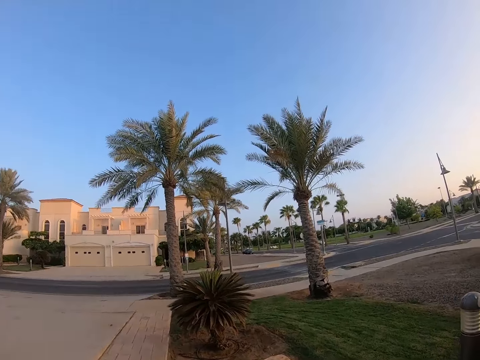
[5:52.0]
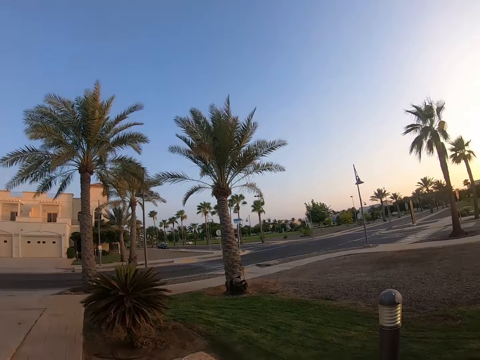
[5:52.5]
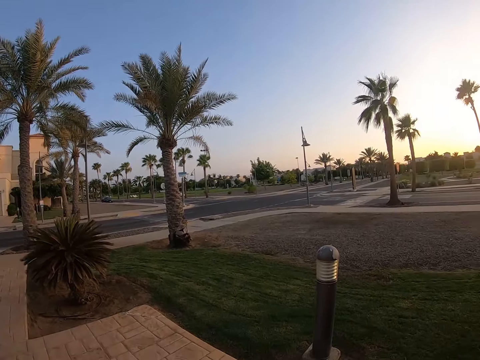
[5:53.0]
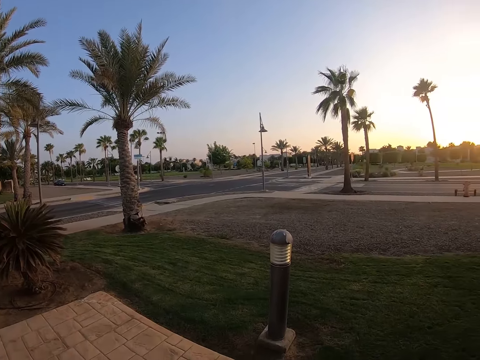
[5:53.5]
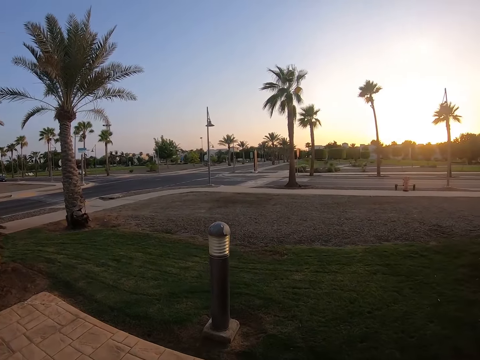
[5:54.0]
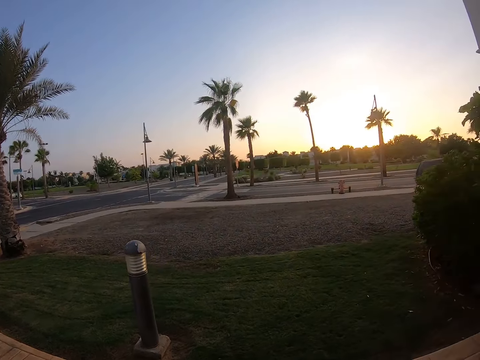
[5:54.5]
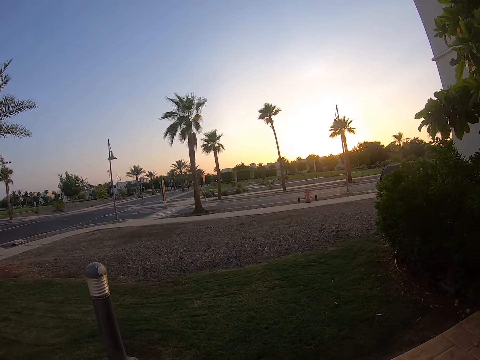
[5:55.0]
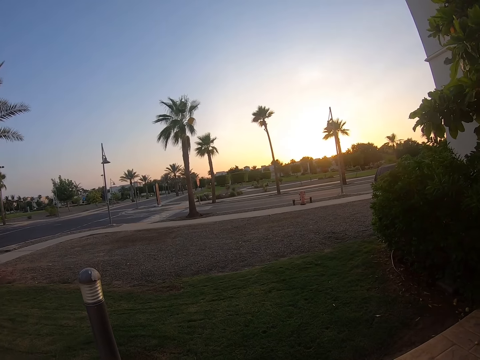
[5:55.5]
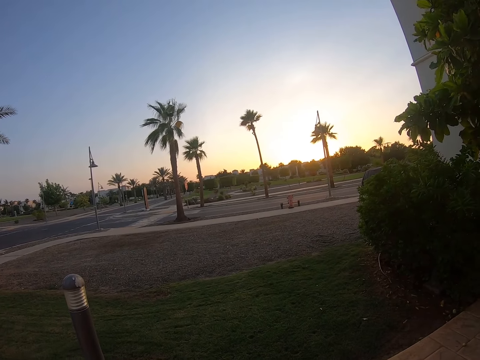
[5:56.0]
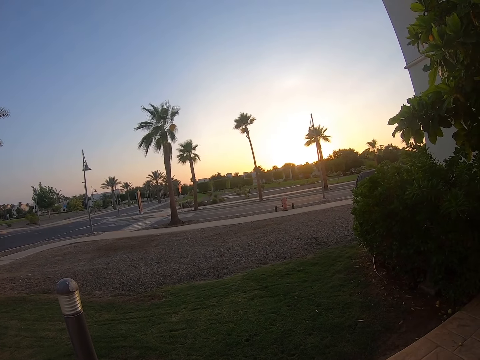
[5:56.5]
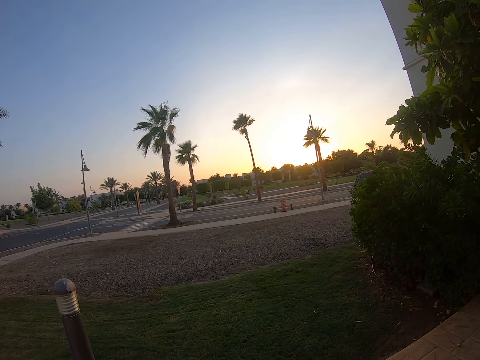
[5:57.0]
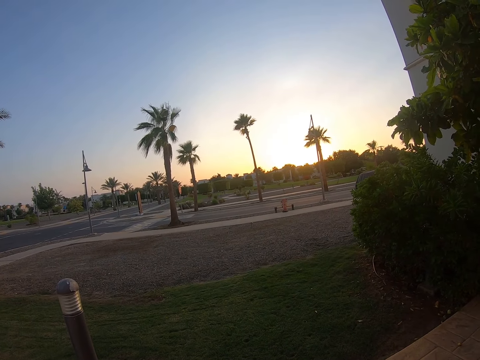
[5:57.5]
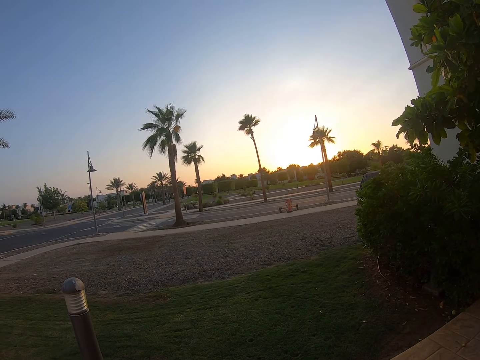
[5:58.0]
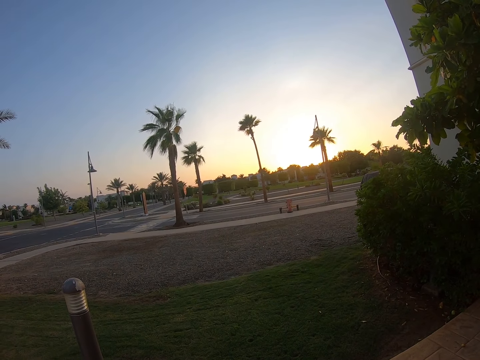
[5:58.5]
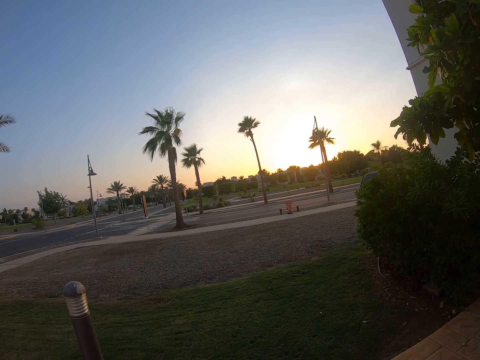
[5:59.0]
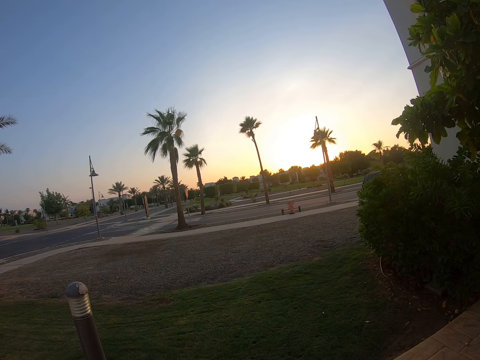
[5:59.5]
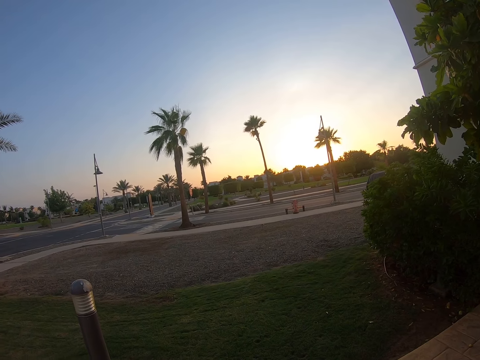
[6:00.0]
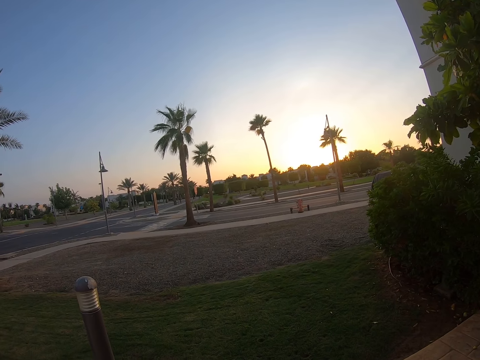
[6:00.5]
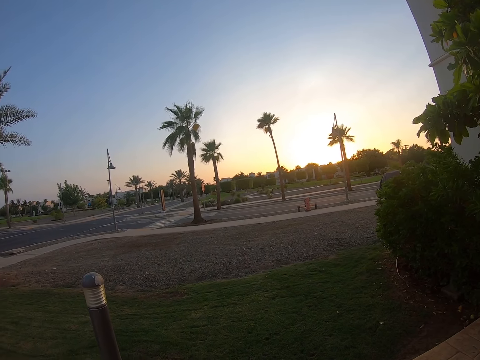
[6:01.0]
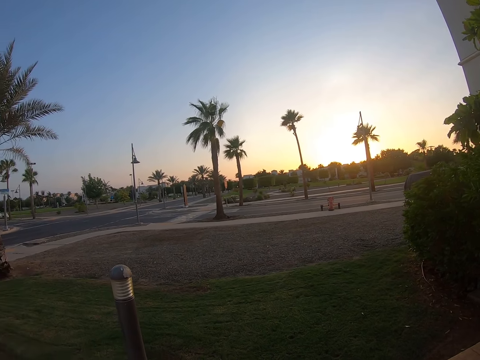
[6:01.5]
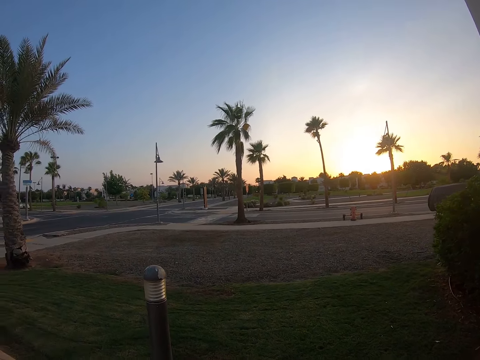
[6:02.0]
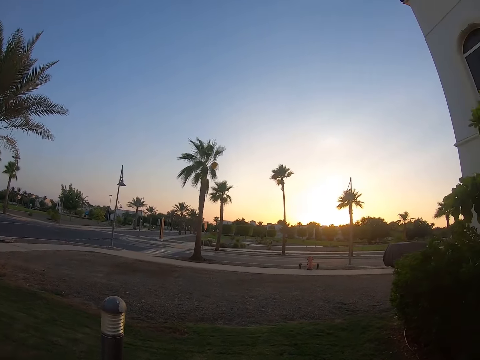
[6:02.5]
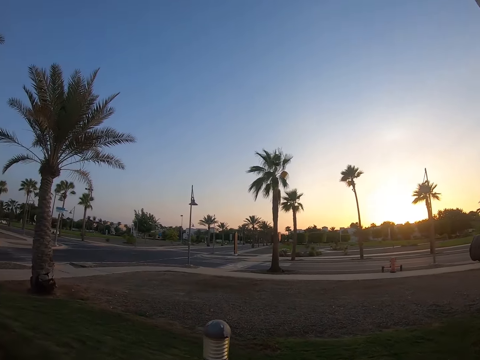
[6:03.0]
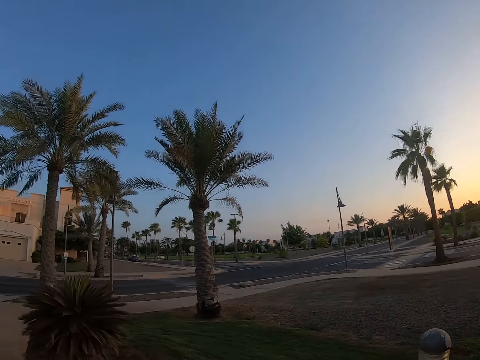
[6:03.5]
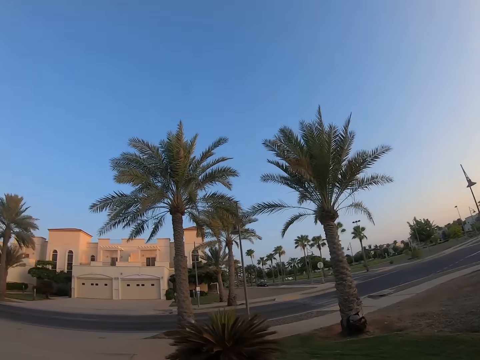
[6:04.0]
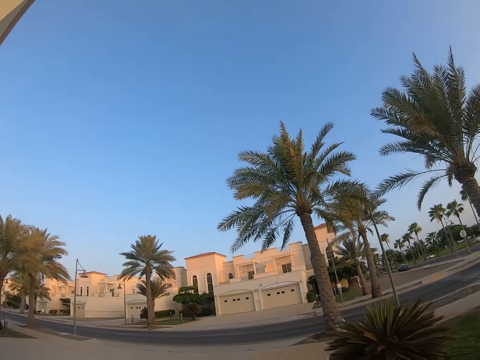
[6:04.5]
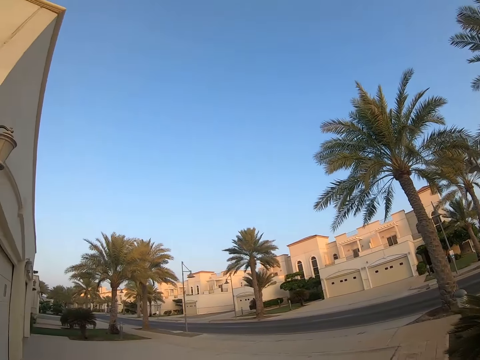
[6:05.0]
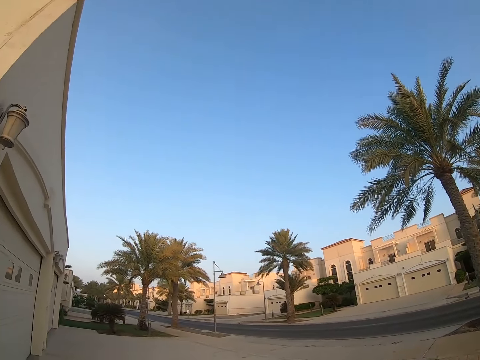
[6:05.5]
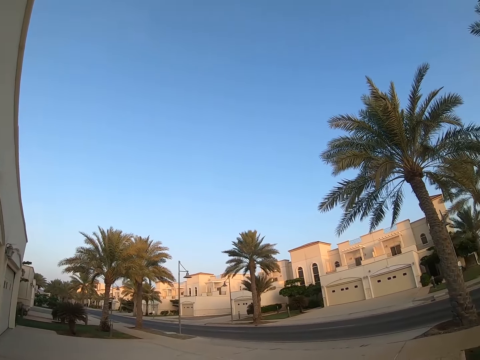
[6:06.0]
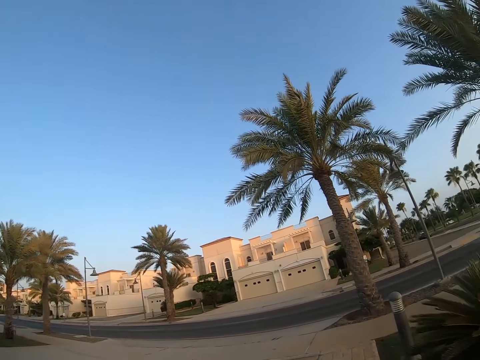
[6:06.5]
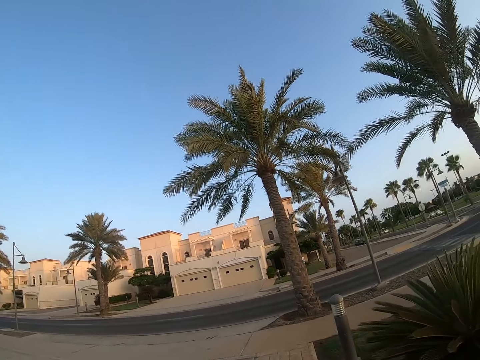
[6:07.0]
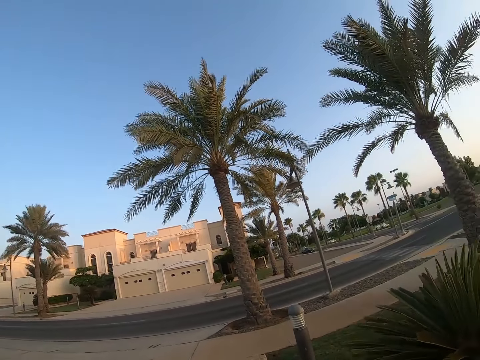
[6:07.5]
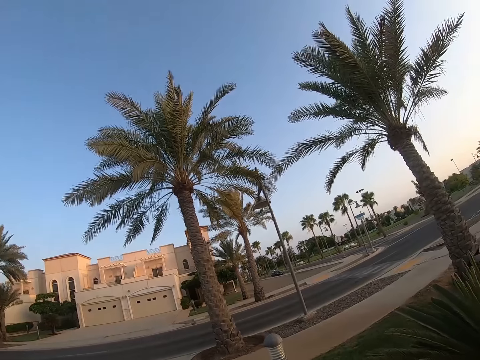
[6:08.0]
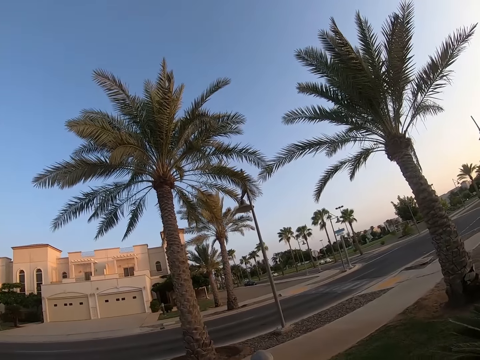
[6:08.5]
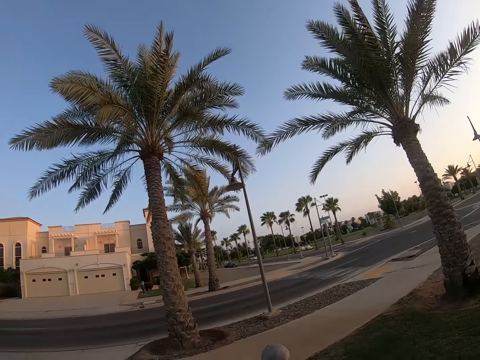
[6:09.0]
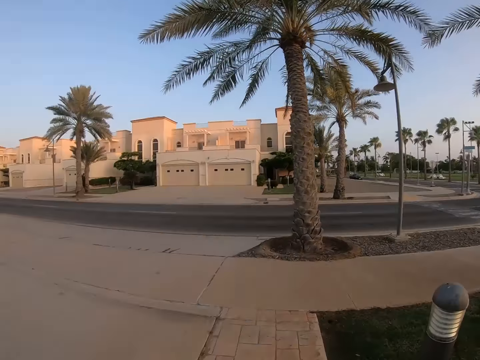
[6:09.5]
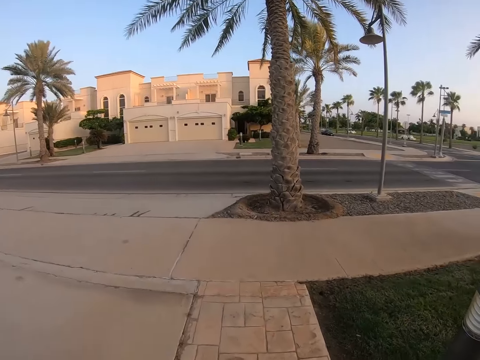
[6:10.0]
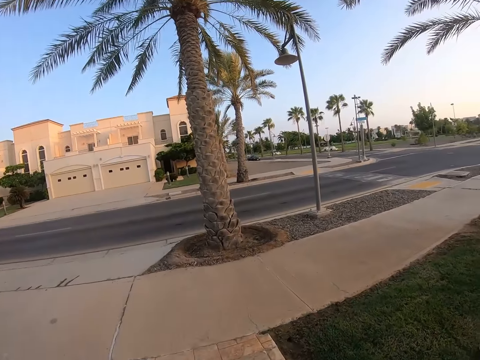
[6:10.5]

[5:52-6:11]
The camera wearer looks around. They stand. They walk. They walk around.

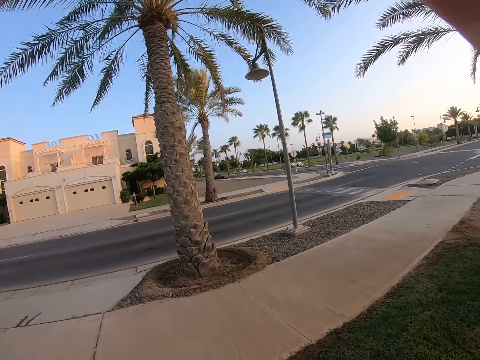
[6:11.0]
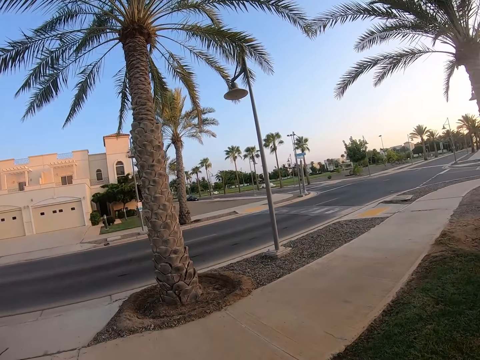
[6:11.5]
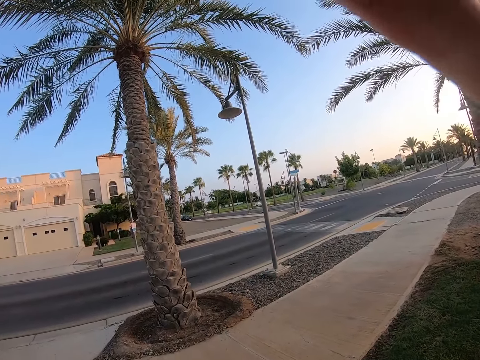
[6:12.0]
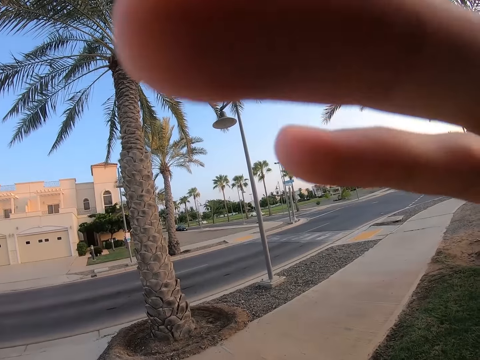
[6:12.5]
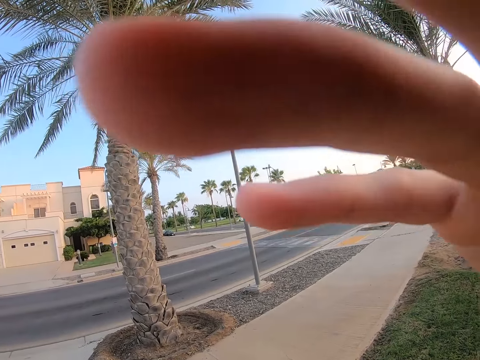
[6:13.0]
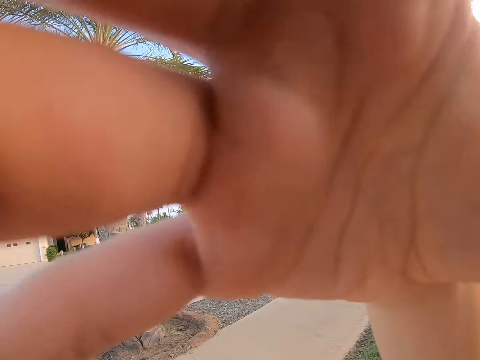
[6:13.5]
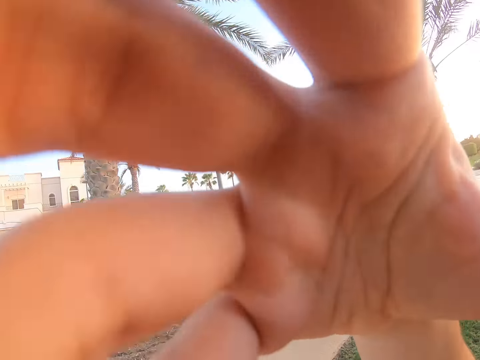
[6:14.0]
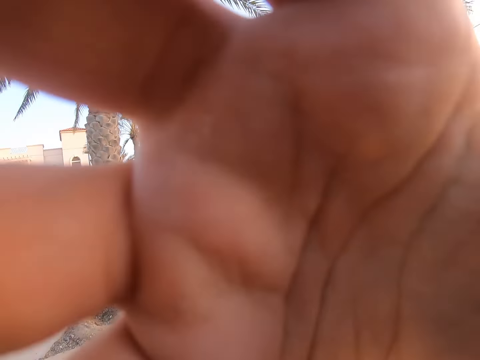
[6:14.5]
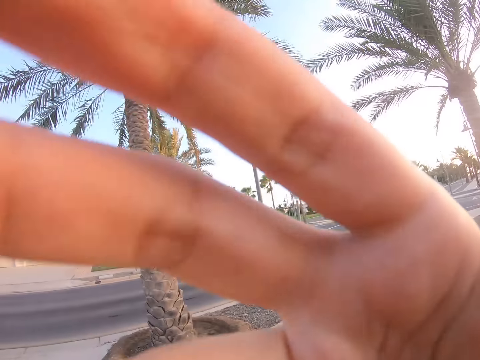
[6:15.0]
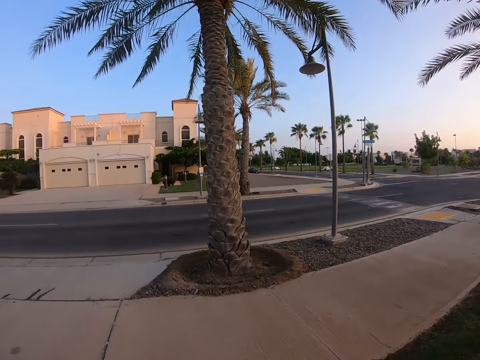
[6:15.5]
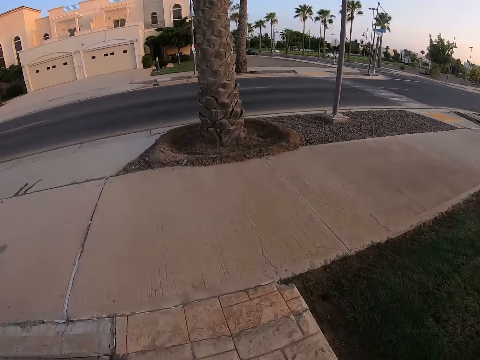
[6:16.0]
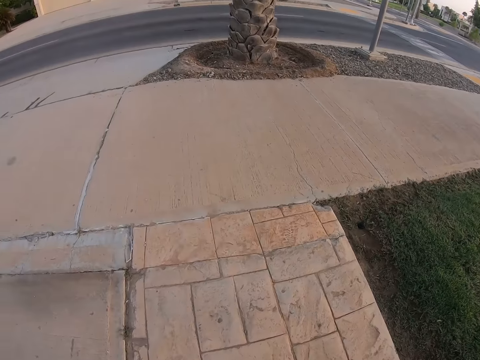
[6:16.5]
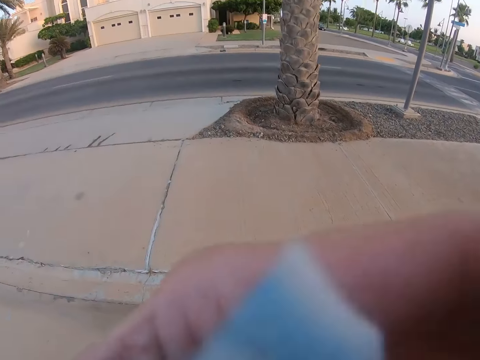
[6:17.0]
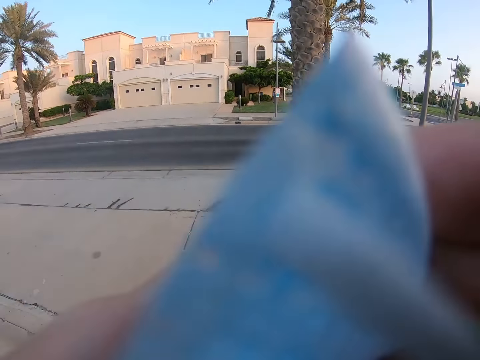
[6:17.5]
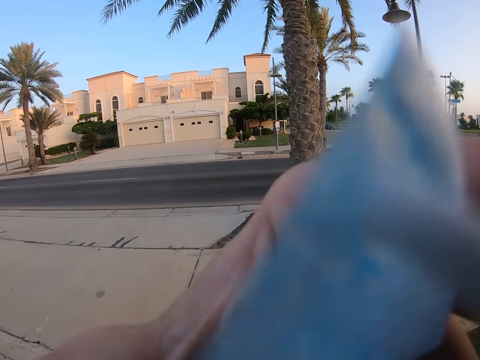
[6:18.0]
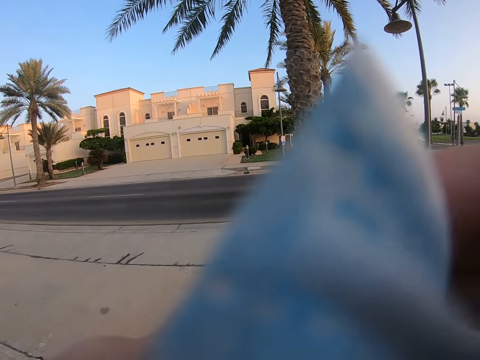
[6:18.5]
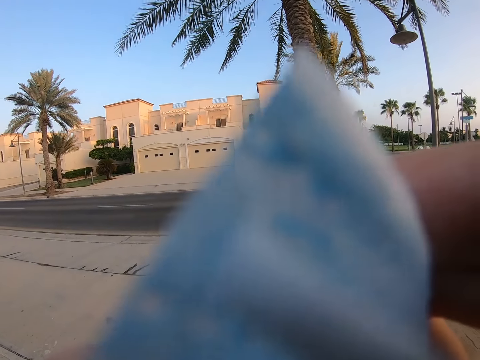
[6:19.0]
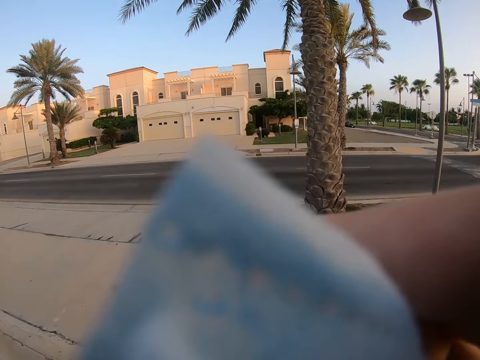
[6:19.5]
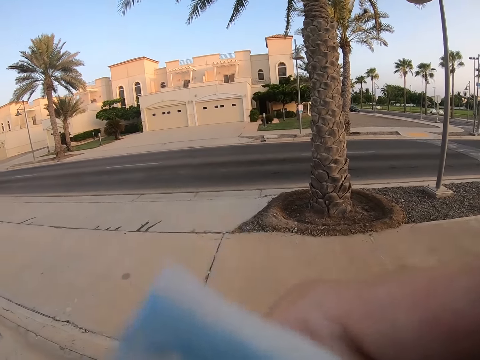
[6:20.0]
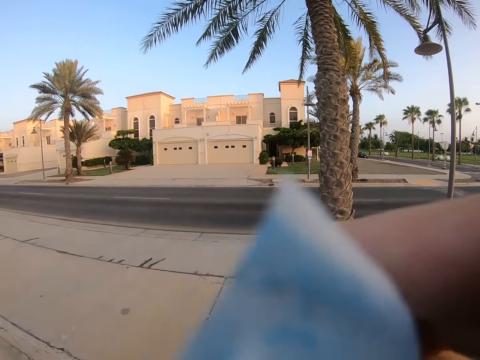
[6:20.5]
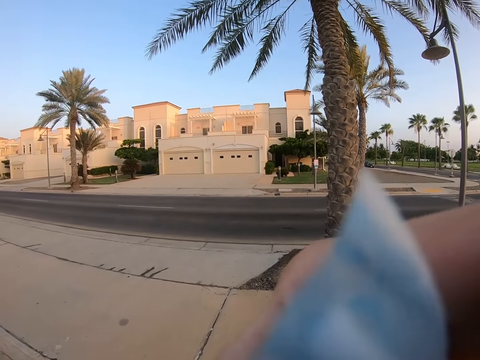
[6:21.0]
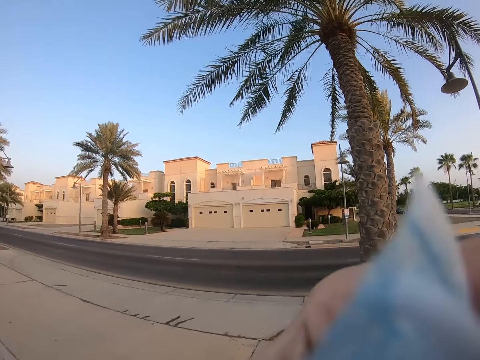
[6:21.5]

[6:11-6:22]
The camera wearer lifts a hand. They hold the paper. They fix the camera.
